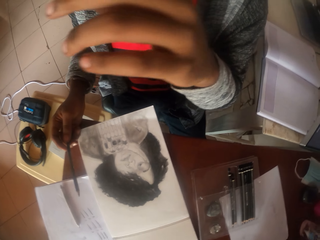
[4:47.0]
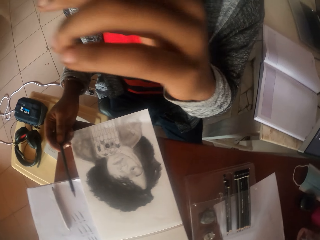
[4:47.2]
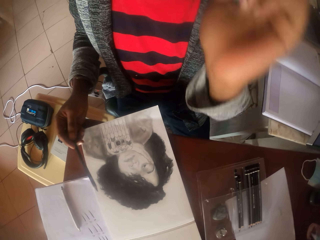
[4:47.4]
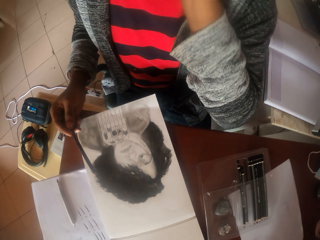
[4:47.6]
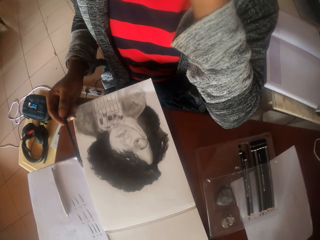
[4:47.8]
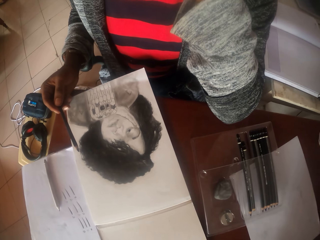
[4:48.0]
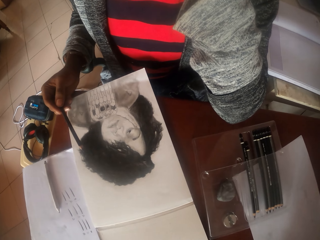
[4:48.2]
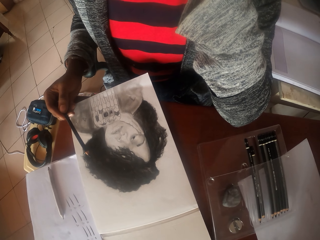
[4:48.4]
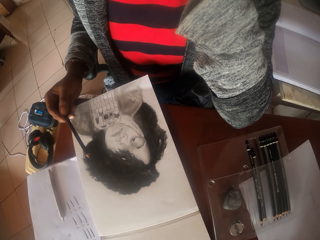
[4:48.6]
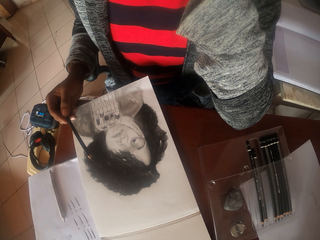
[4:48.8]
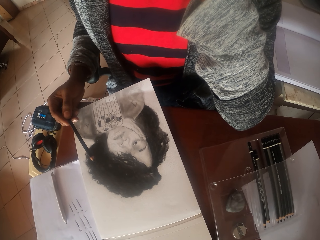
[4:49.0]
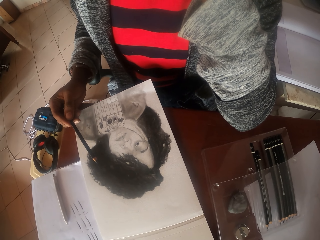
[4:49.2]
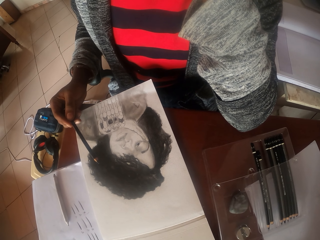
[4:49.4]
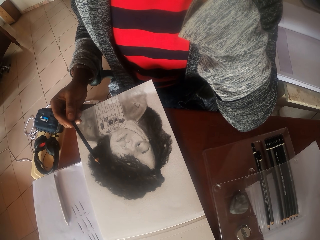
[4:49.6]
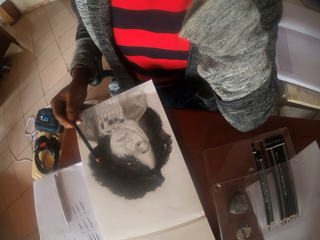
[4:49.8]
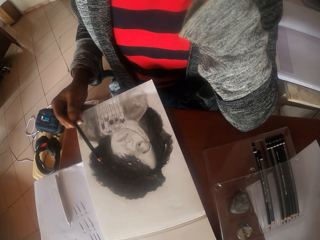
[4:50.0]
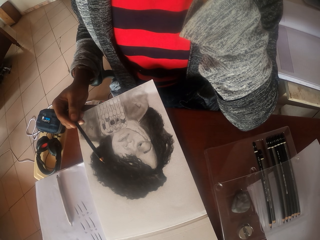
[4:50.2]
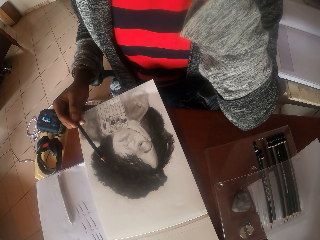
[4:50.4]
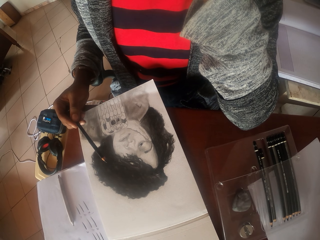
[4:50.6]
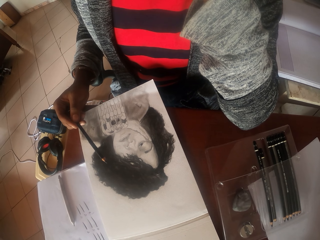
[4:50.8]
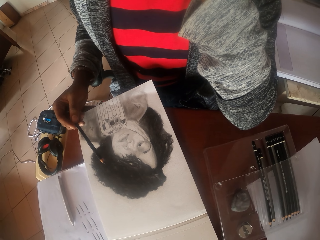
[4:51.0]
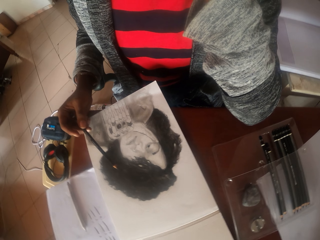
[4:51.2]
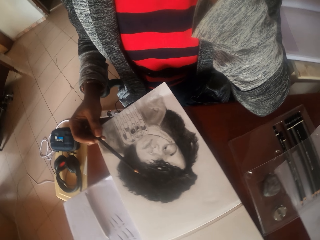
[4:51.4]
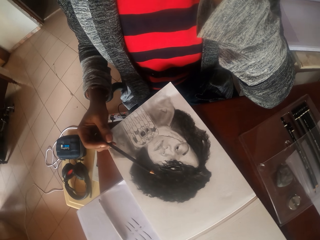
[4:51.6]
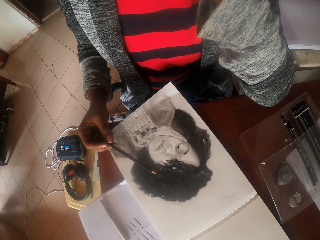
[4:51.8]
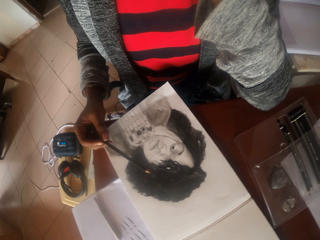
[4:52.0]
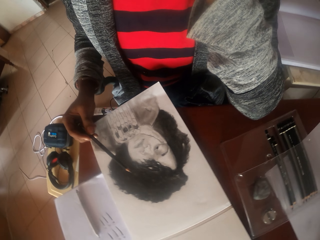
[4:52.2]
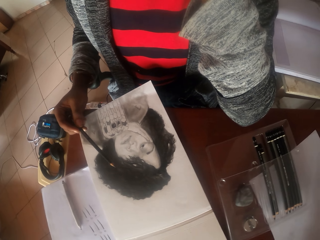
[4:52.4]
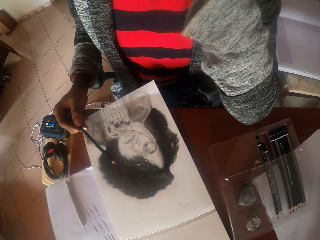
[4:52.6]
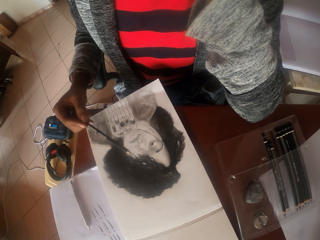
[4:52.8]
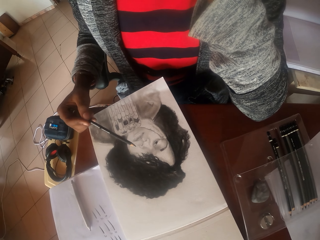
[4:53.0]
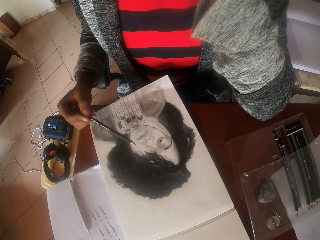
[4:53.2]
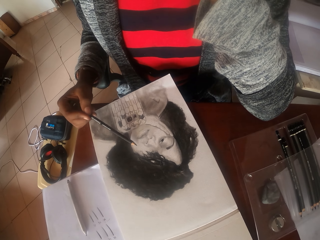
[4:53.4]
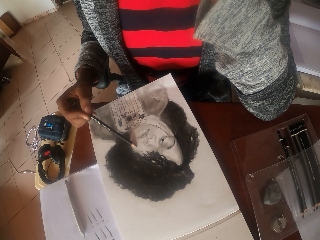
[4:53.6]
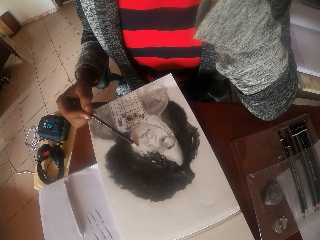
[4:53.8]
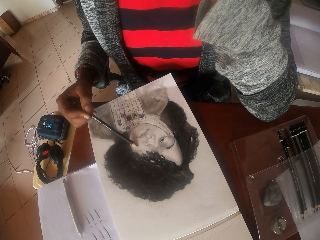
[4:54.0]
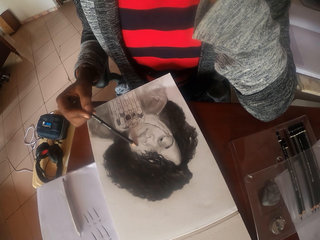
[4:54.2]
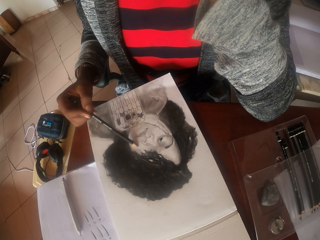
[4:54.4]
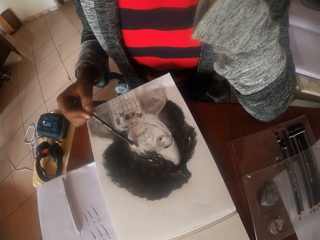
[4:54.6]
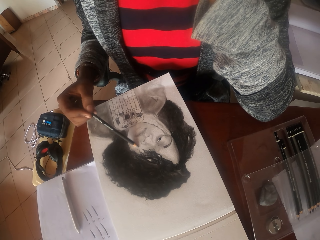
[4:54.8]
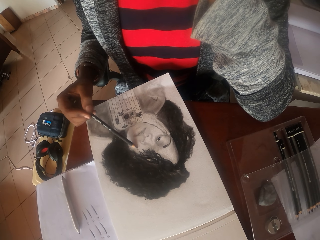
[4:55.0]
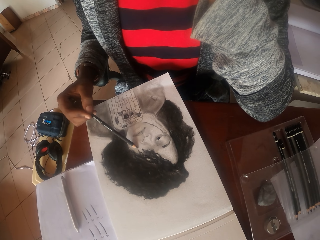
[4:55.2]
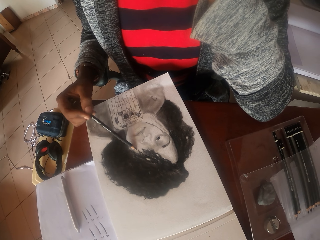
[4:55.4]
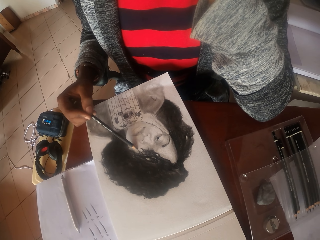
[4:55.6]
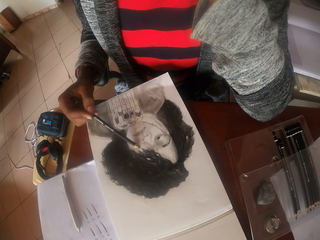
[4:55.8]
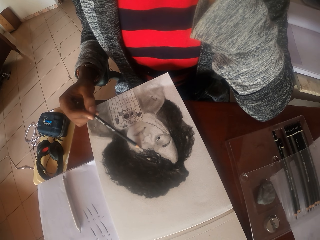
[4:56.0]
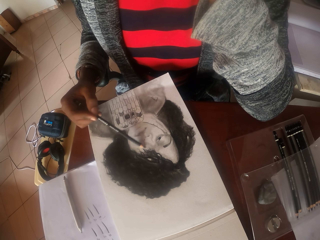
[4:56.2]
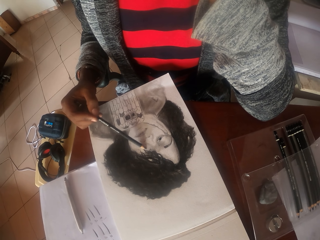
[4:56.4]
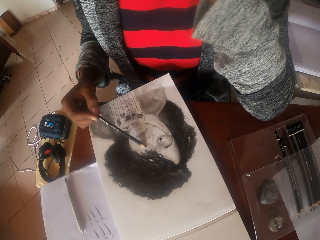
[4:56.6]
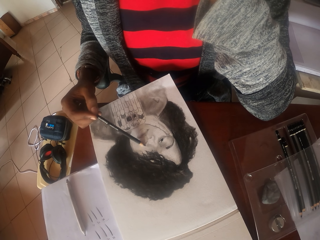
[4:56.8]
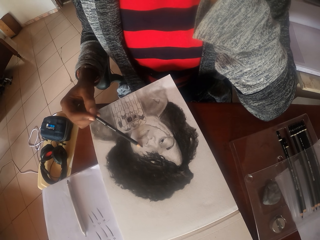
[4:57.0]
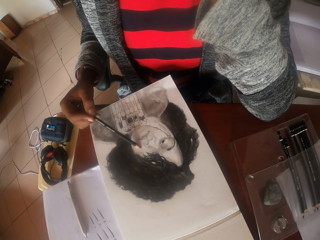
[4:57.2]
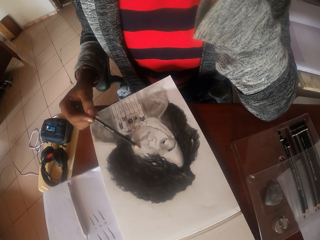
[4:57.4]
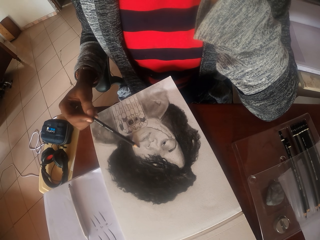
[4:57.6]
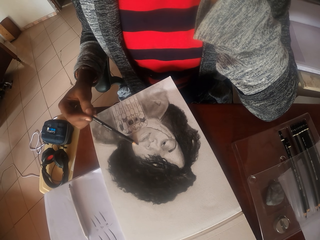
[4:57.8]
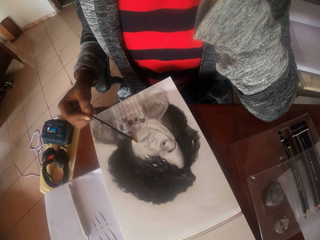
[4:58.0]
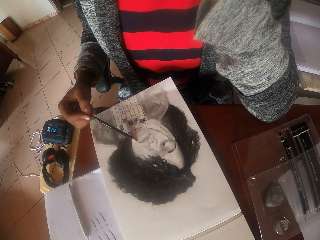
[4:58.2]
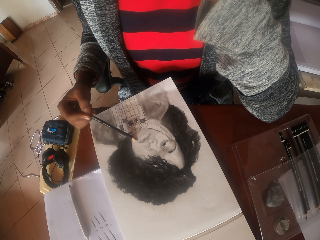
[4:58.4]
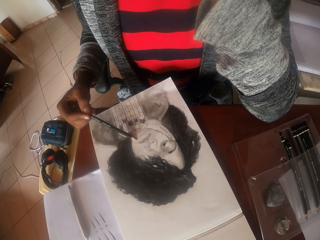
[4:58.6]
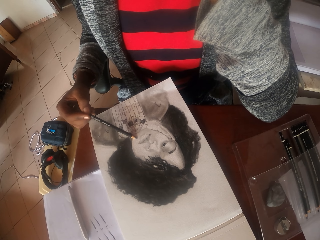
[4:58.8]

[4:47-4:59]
The camera wearer moves the right hand. She cleans her nose. She holds a pencil with the left hand. She draws a person picture on the paper with the pencil.

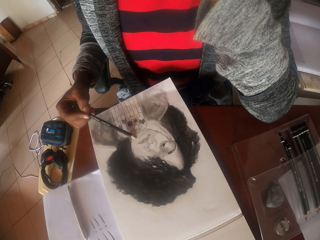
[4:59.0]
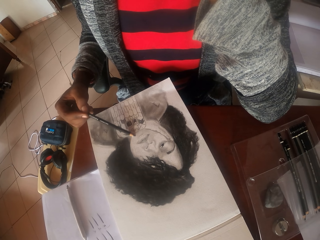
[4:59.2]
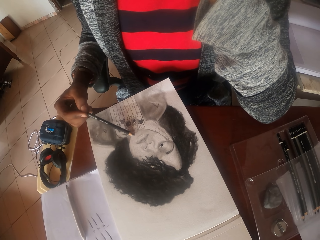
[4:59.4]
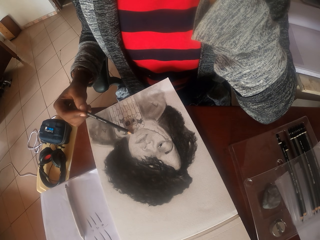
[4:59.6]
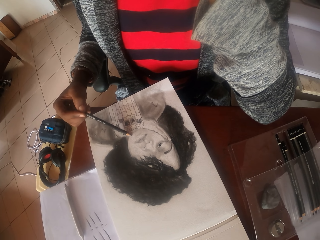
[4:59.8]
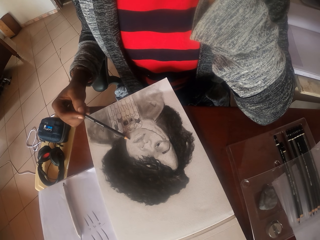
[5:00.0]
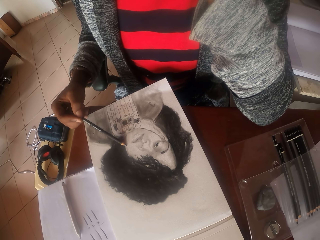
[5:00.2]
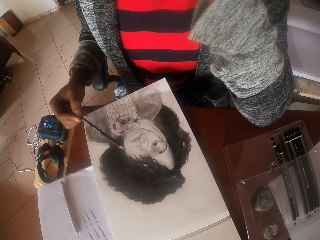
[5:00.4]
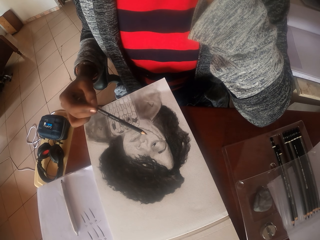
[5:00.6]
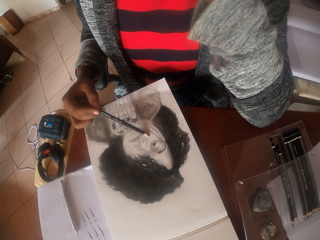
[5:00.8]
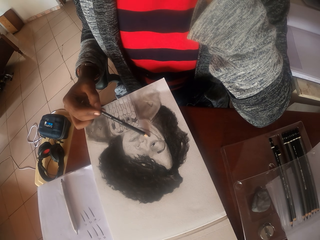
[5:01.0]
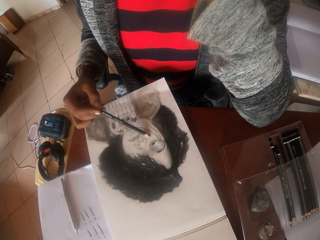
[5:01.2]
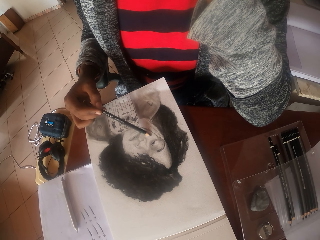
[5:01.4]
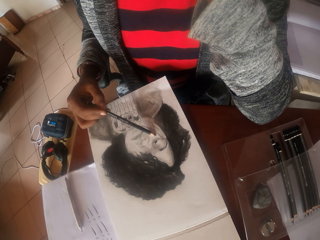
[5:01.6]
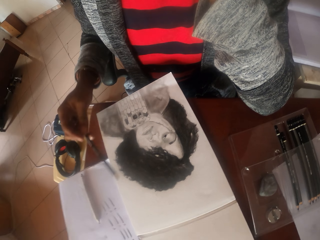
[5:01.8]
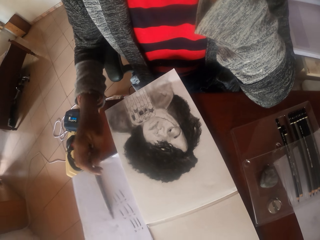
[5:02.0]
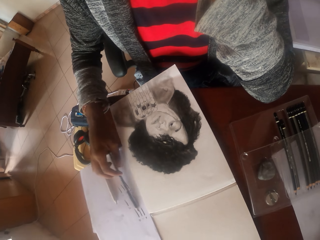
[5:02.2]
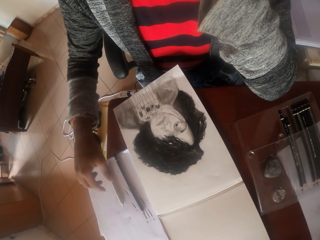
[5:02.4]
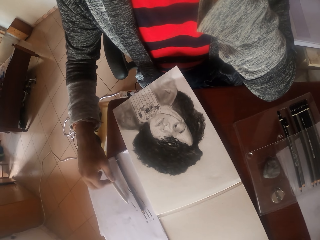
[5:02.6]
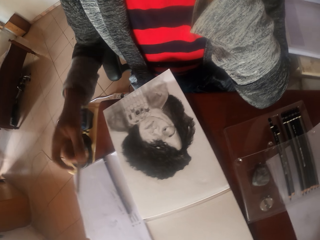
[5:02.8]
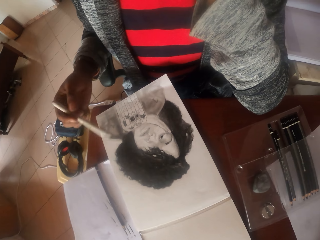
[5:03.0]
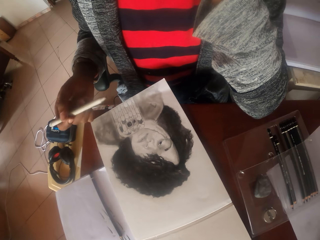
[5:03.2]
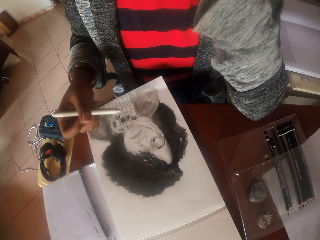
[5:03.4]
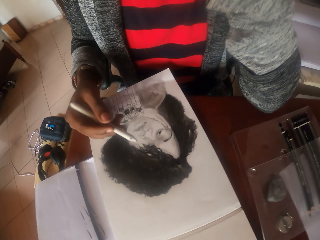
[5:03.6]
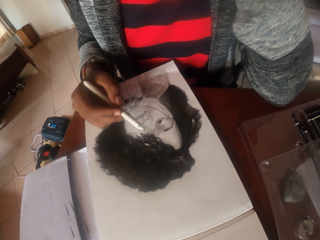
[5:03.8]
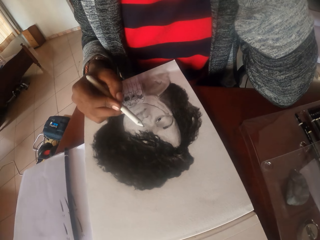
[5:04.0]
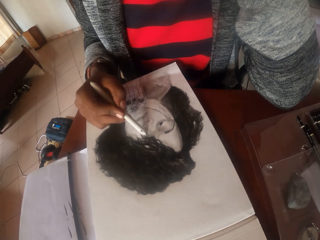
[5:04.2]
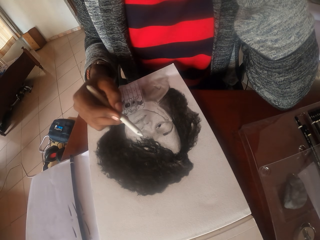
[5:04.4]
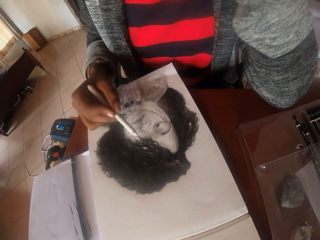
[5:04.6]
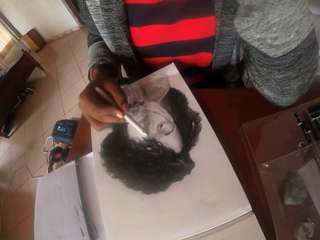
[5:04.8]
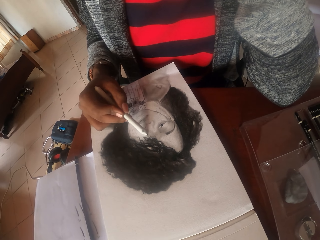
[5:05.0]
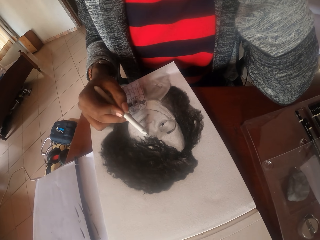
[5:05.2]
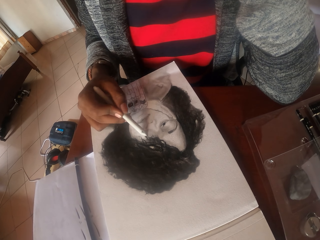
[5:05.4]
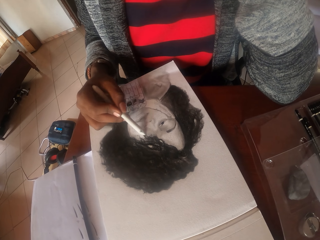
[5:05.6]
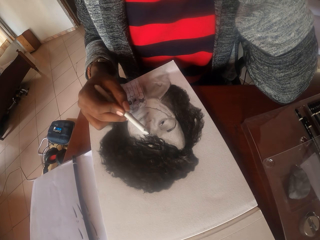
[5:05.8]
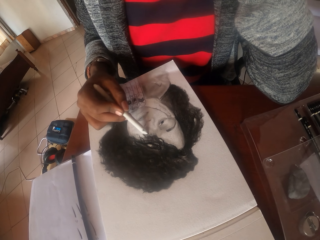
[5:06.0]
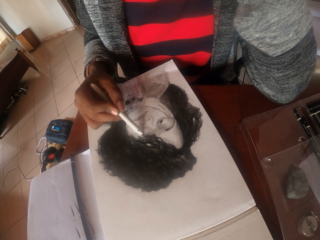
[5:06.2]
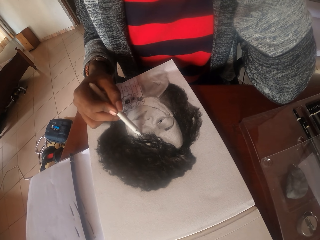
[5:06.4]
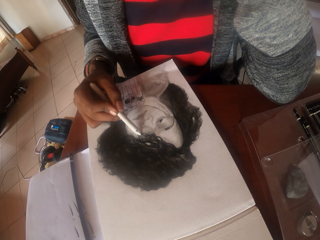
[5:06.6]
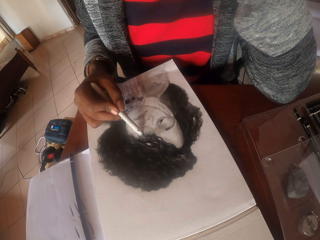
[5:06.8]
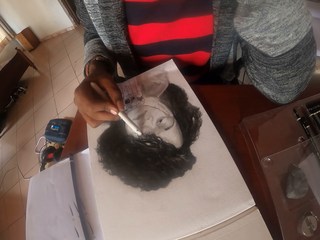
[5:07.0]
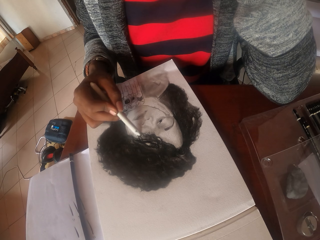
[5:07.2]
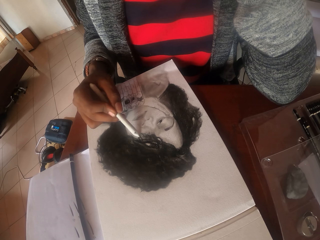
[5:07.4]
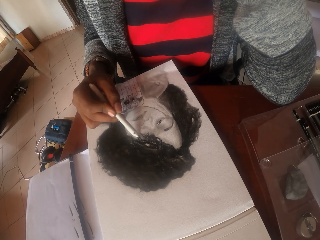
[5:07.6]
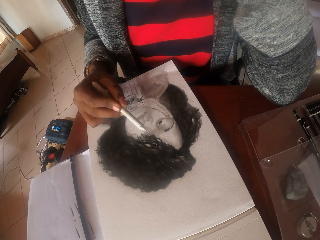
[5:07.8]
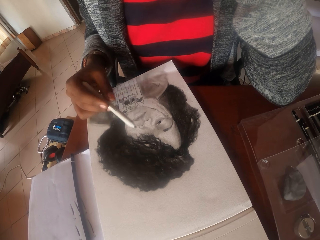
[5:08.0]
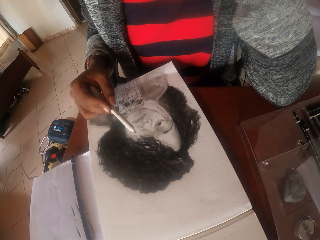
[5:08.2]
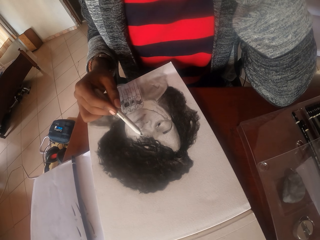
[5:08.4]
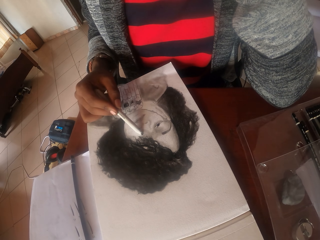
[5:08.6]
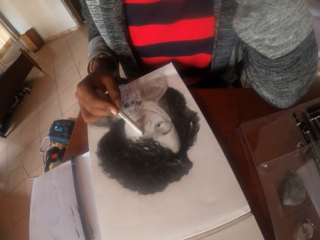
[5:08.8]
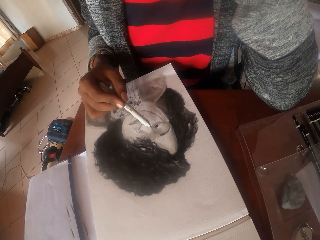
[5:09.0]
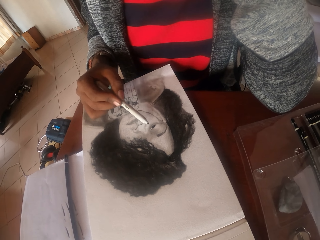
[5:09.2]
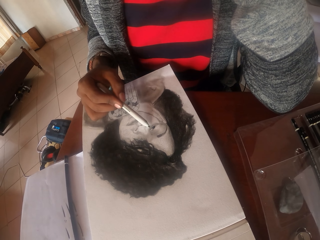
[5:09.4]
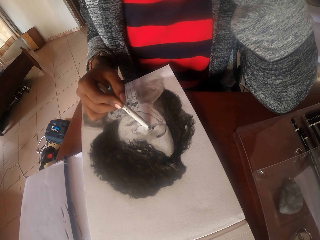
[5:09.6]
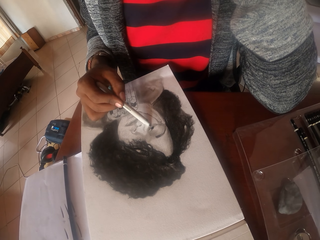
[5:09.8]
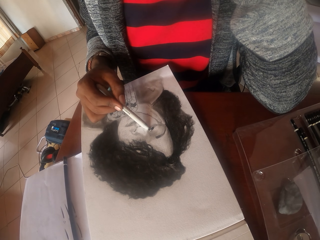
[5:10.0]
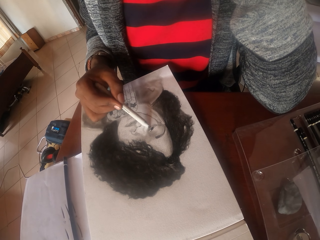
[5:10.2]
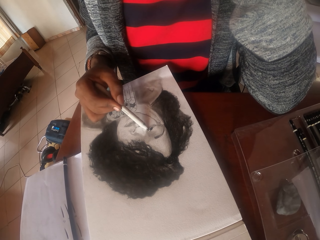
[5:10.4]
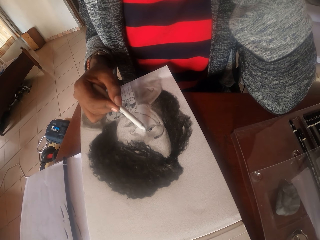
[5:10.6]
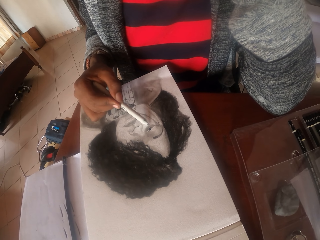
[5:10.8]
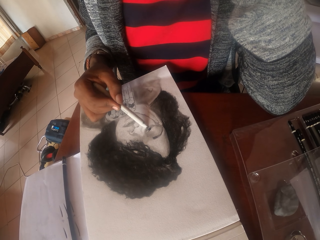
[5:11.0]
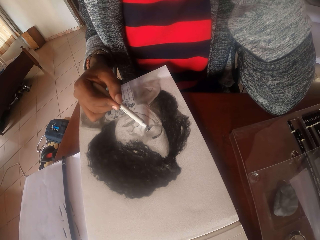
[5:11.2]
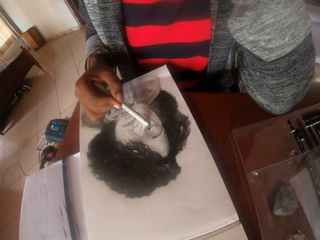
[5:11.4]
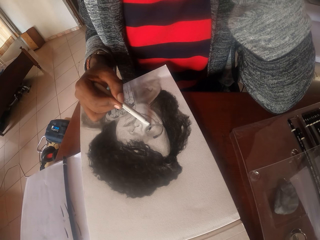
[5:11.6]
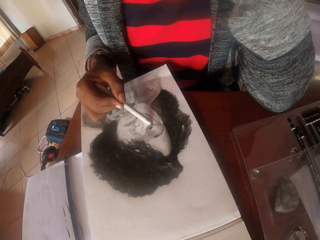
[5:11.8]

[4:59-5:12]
The camera wearer puts a pencil on the table. They pick up a pencil from the table. They draw a person picture on the paper with the pencil.
